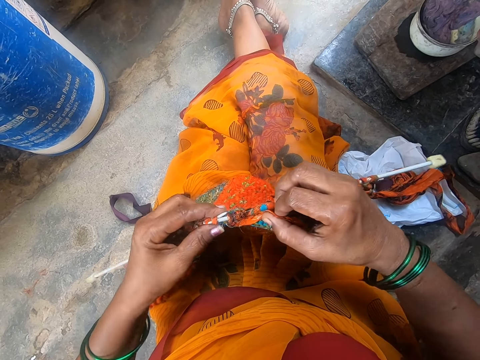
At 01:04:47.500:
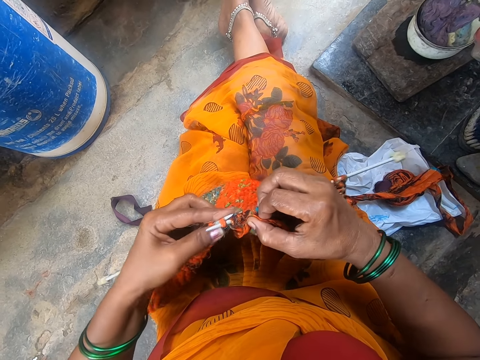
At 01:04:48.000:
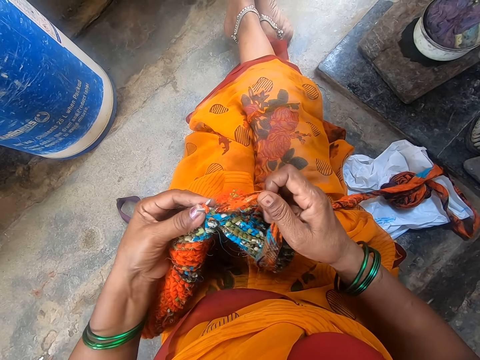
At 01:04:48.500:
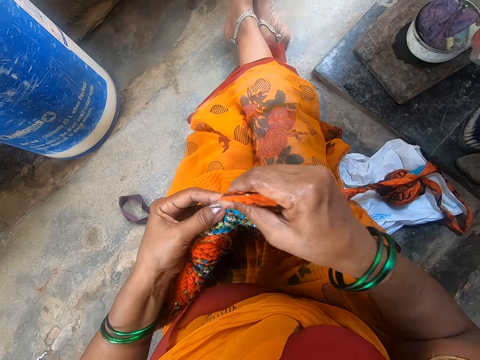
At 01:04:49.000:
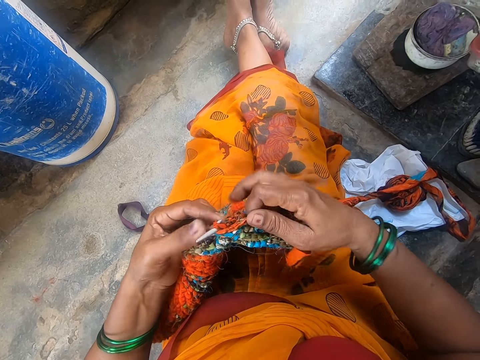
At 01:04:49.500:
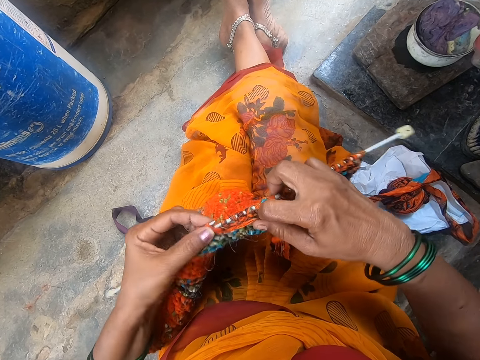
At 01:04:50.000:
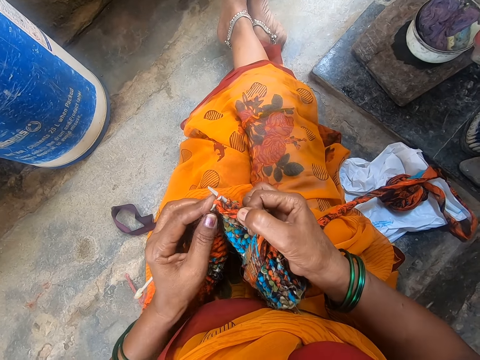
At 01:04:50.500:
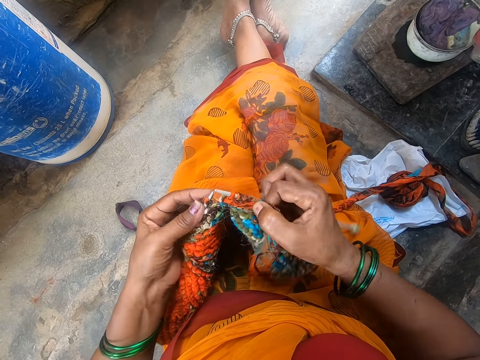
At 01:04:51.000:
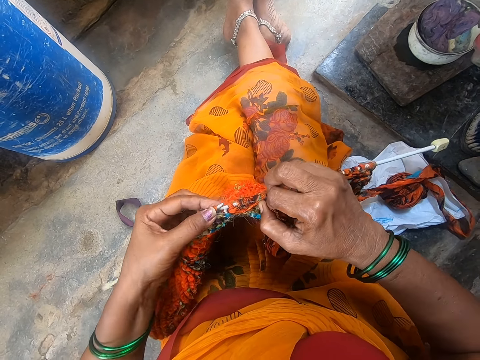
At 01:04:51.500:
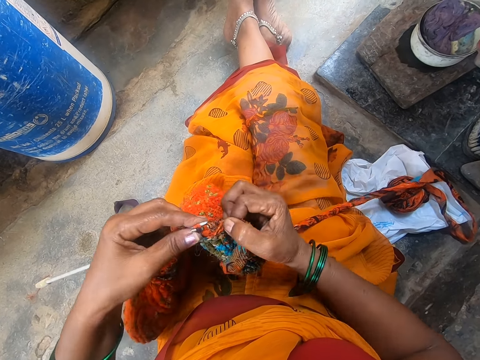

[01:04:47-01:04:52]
The camera wearer knits with needles.

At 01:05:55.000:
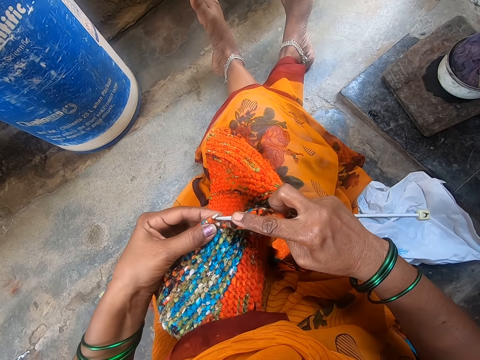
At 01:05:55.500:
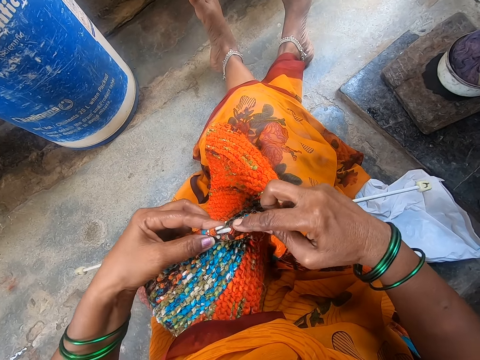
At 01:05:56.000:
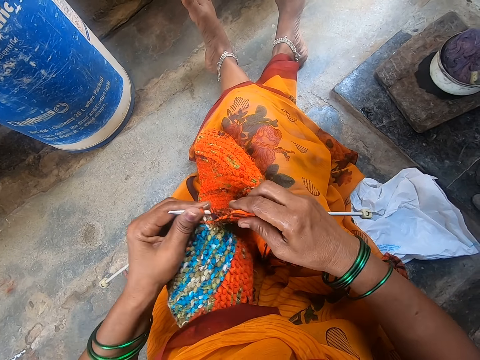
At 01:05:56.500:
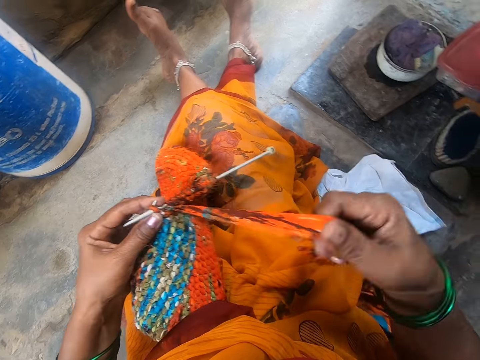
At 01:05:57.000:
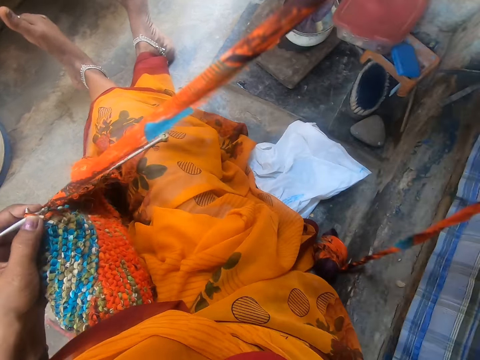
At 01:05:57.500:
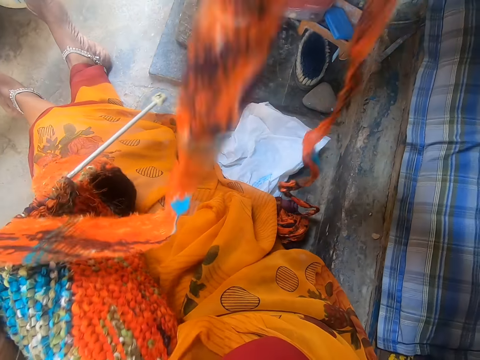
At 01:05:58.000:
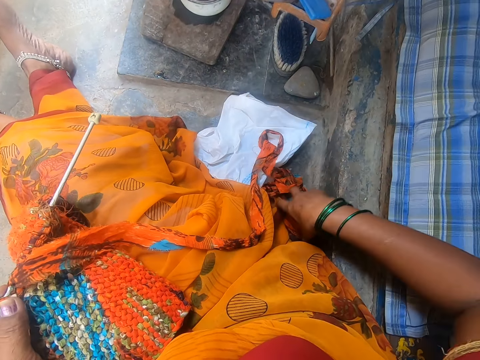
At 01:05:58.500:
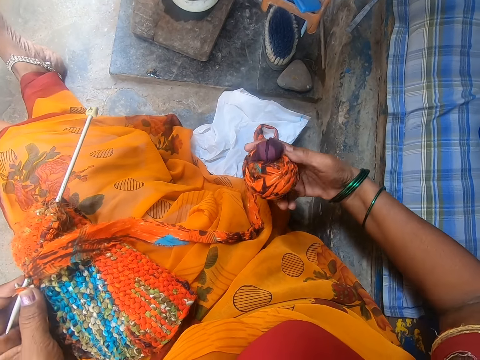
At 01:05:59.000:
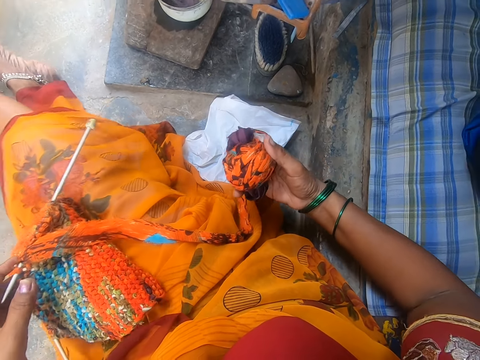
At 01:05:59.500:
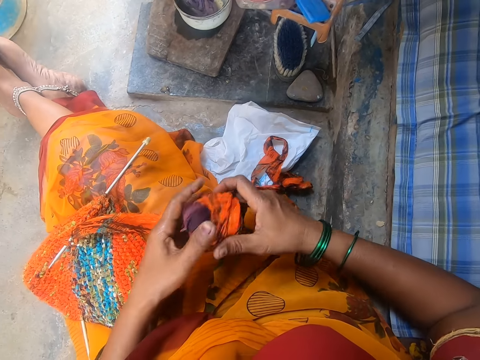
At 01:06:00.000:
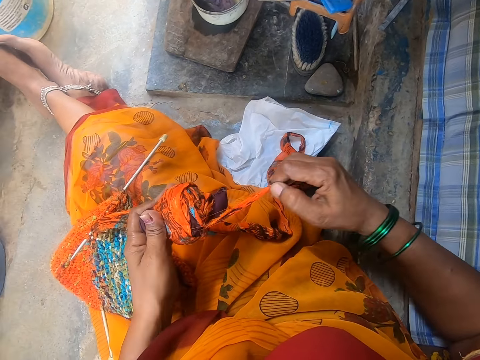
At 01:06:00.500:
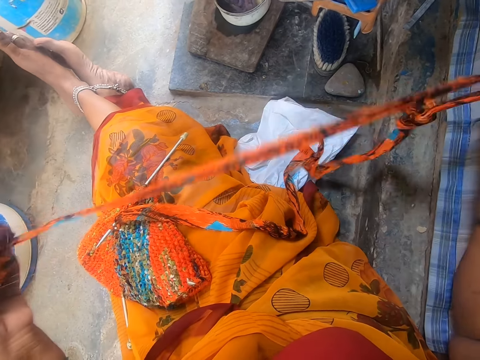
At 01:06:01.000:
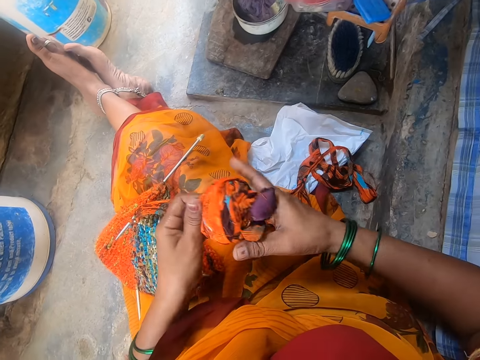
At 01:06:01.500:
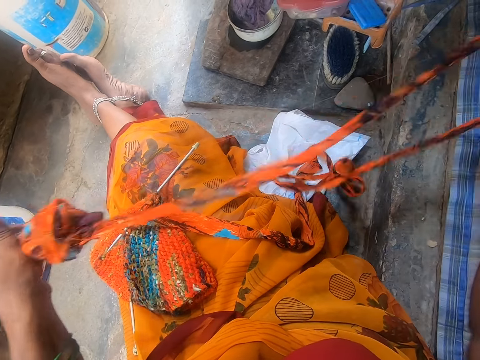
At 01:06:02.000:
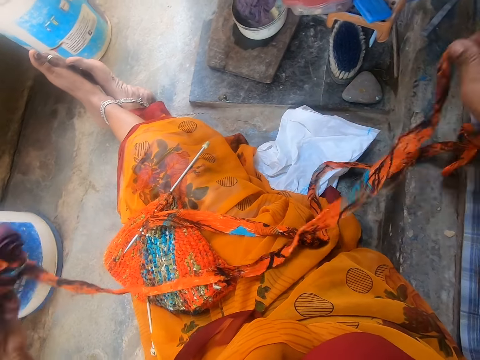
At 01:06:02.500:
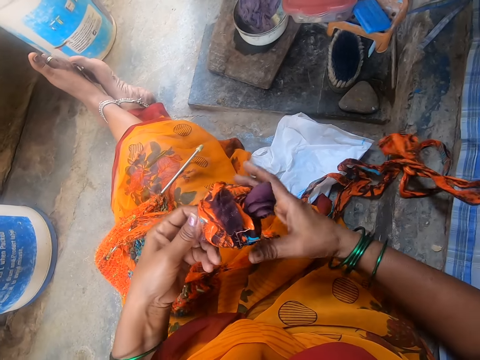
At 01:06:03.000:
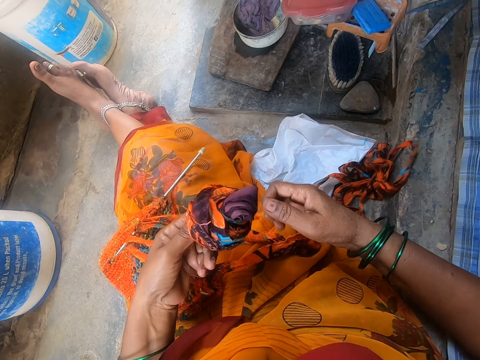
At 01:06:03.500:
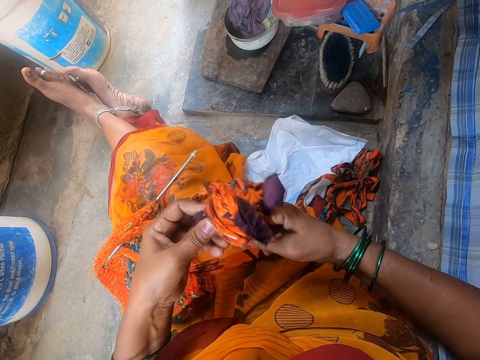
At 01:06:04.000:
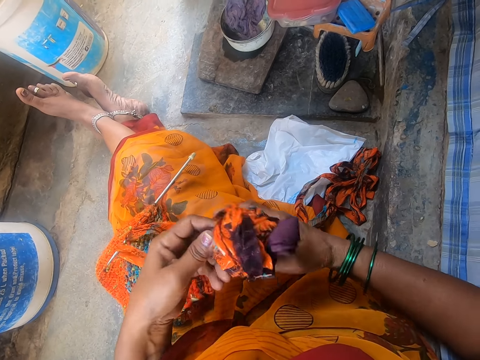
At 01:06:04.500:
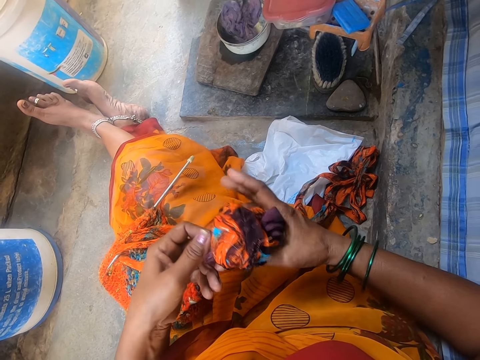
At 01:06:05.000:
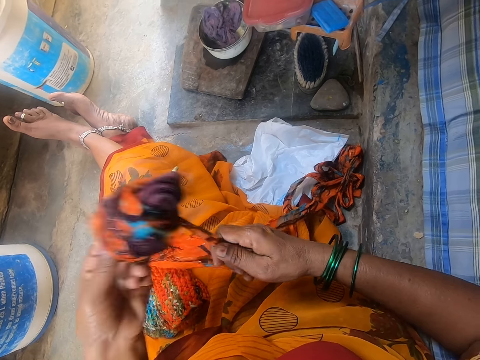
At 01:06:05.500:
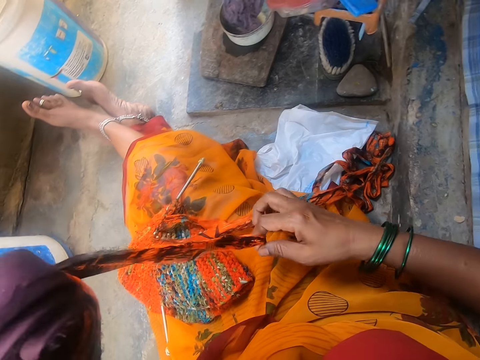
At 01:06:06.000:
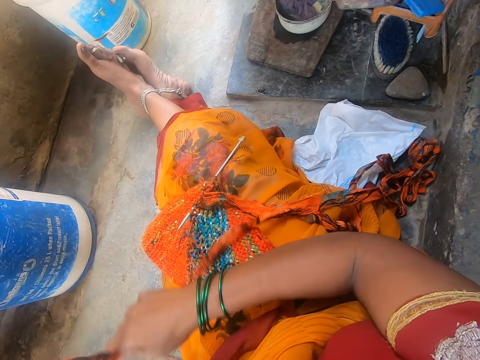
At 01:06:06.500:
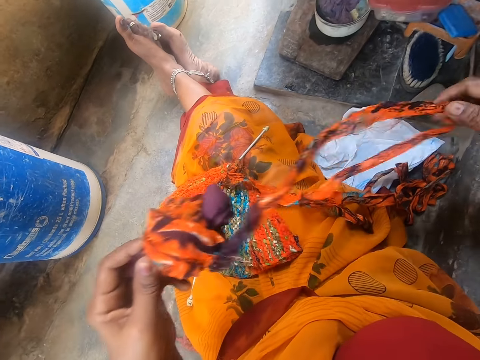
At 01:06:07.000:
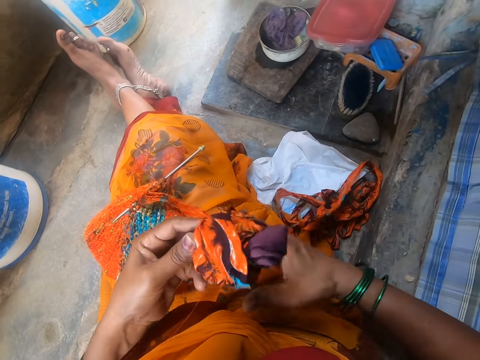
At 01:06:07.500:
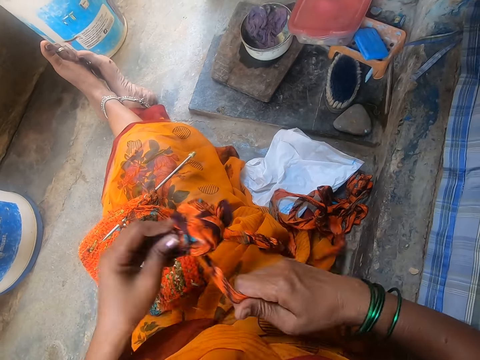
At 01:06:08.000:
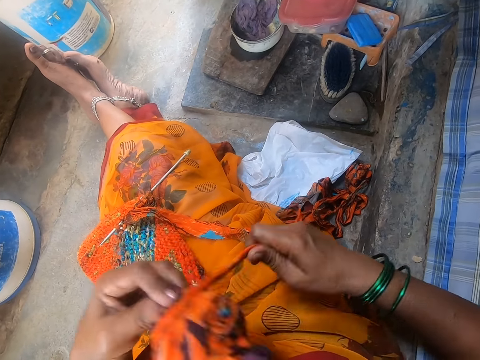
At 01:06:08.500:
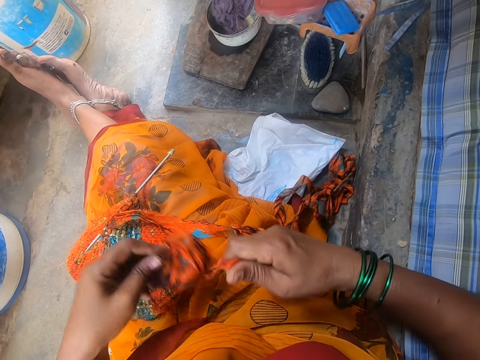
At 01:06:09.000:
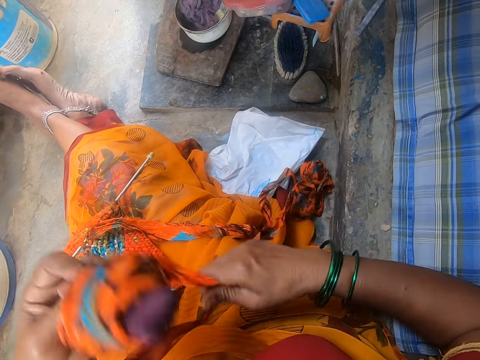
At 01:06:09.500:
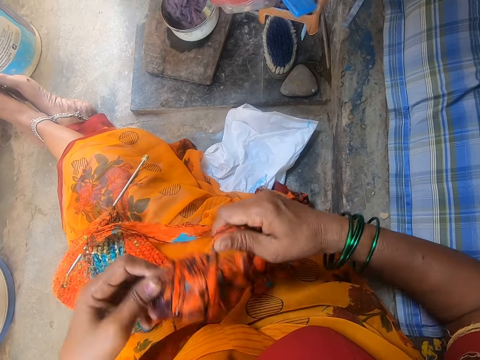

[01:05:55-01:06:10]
The camera wearer stretches the fabric. They adjust the yarn. They pick up the rolled fabric. They untie the yarn. They unroll the fabric. They tie the yarn. They roll the fabric.

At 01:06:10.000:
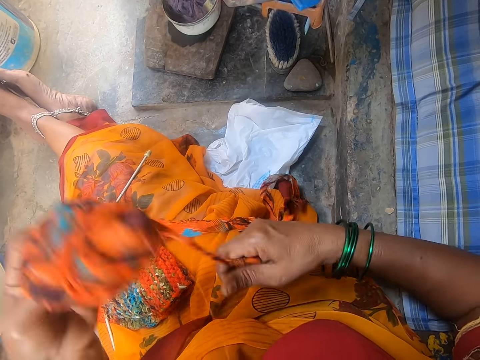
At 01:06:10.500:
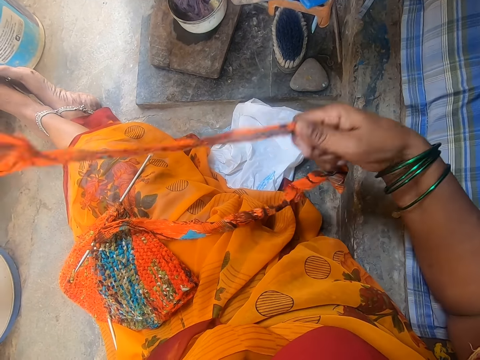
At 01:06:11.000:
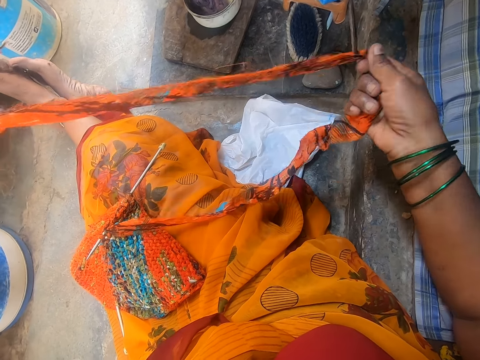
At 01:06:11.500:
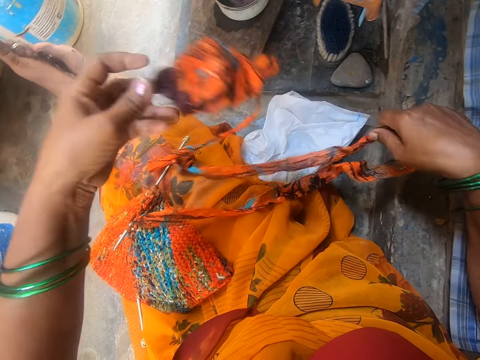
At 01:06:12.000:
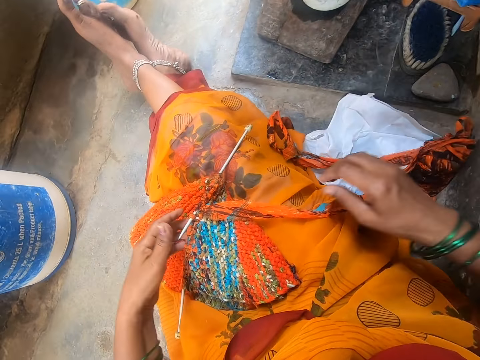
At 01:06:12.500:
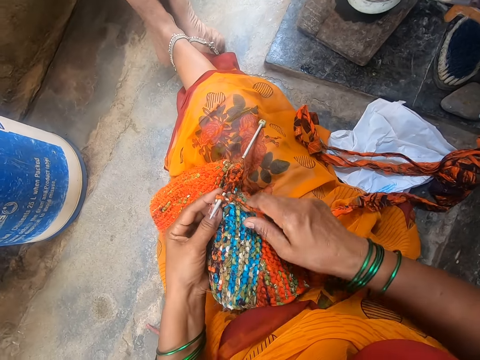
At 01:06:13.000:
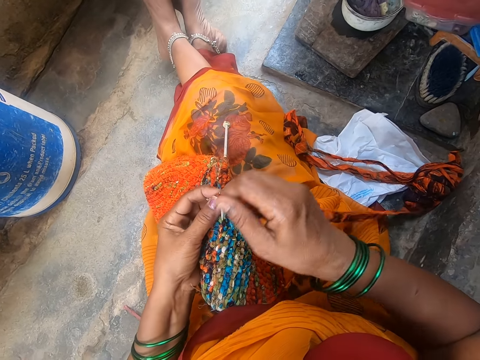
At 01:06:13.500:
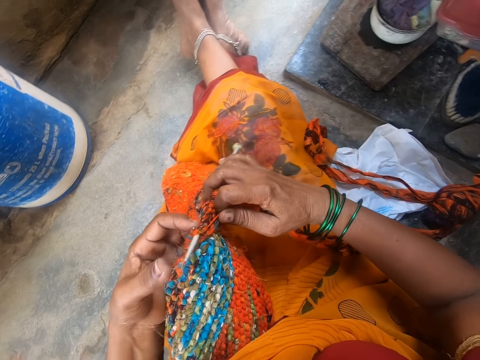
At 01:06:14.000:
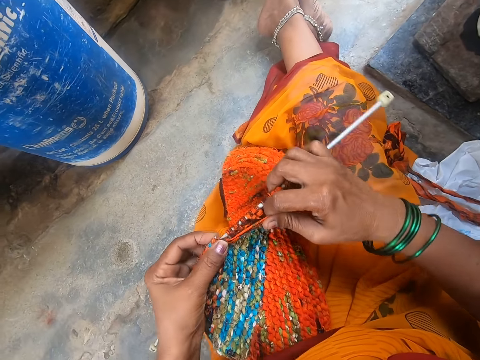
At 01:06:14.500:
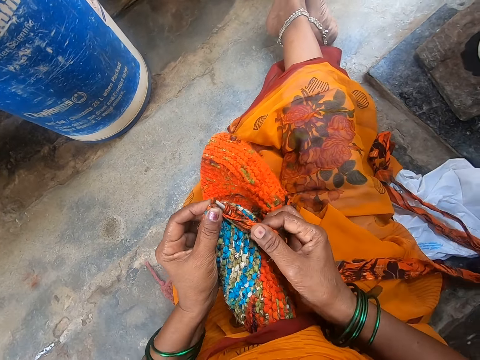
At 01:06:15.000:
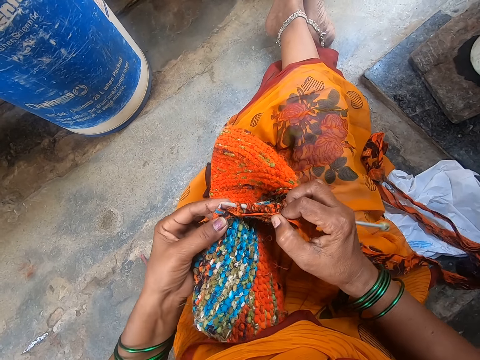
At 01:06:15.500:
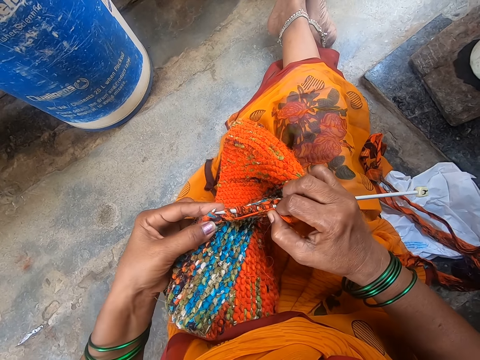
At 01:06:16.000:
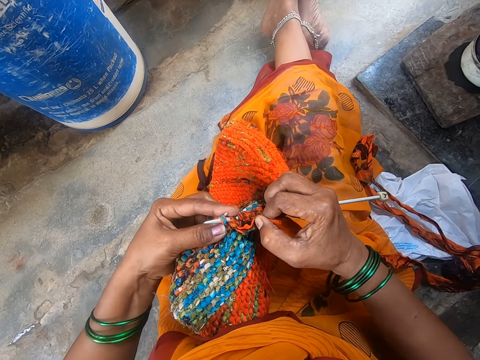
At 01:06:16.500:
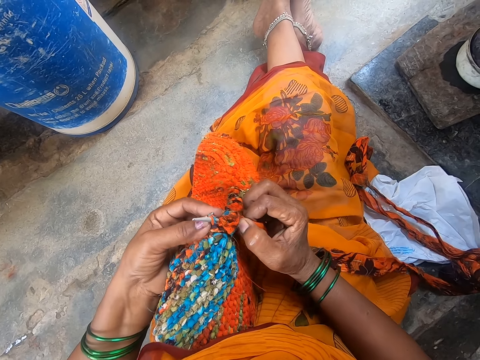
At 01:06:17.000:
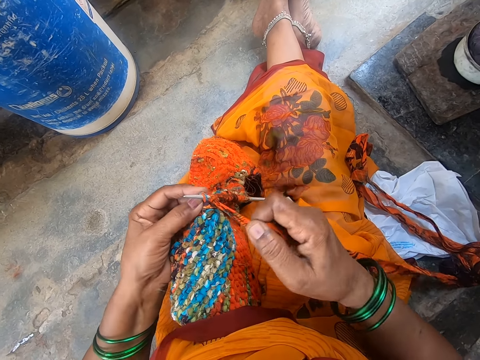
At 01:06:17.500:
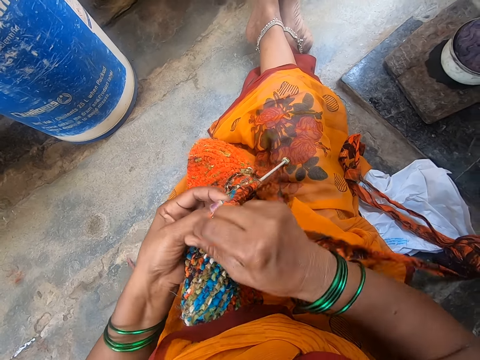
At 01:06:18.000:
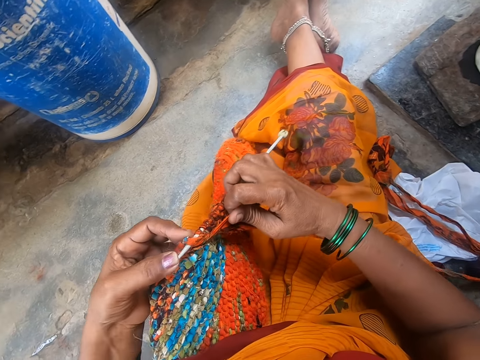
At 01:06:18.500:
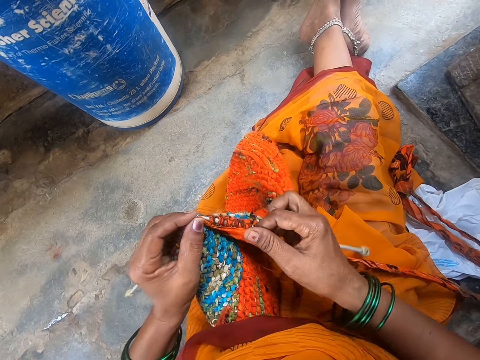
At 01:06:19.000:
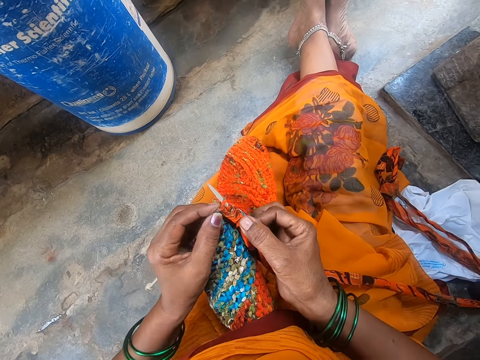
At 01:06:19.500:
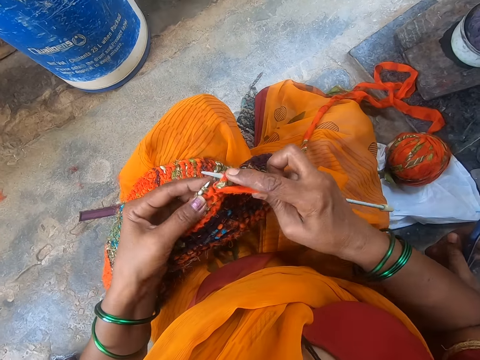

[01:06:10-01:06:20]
The camera wearer stretches the fabric. They drop the rolled fabric. They sew the fabric. They knit with needles.
